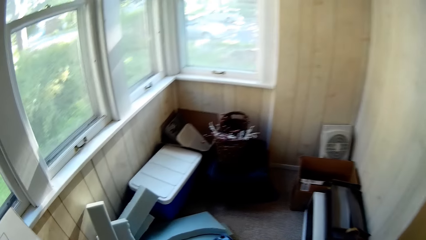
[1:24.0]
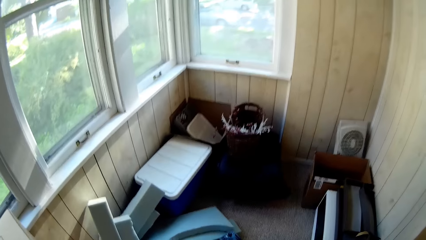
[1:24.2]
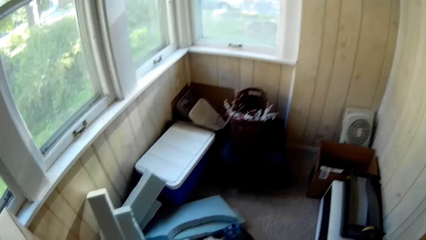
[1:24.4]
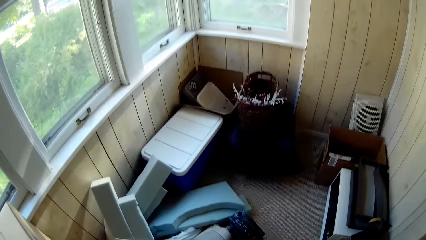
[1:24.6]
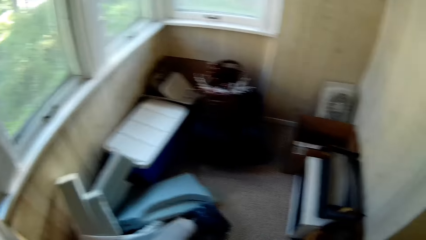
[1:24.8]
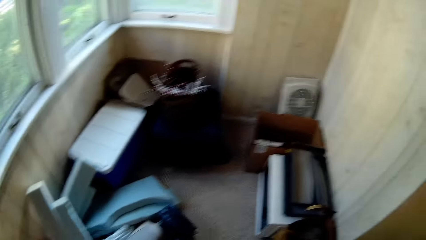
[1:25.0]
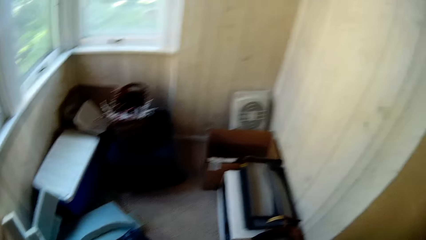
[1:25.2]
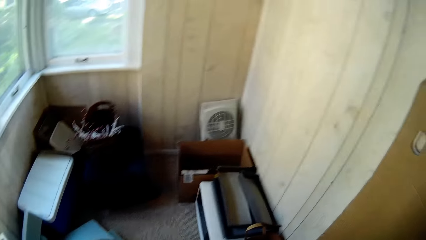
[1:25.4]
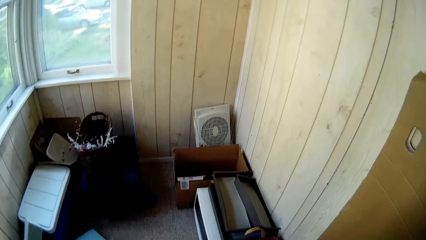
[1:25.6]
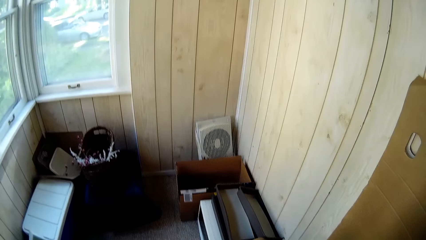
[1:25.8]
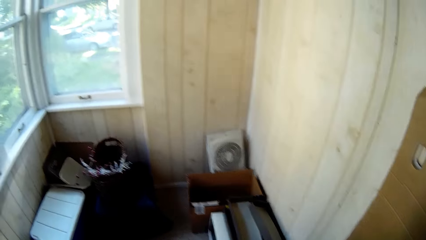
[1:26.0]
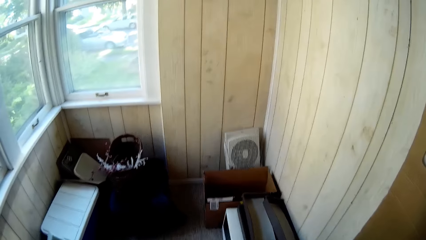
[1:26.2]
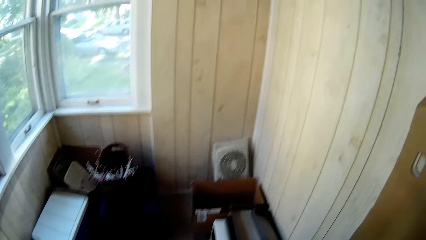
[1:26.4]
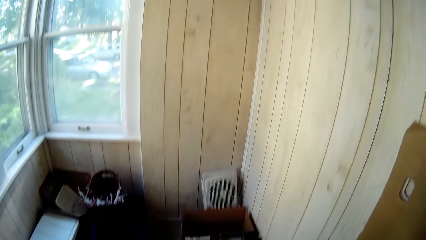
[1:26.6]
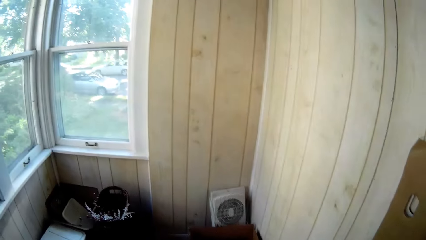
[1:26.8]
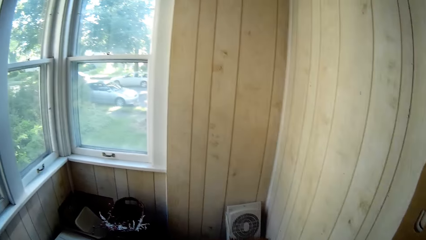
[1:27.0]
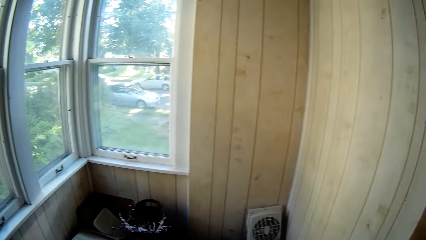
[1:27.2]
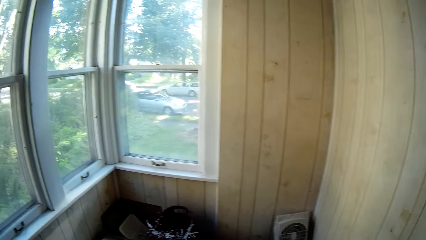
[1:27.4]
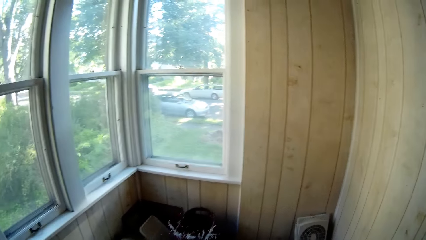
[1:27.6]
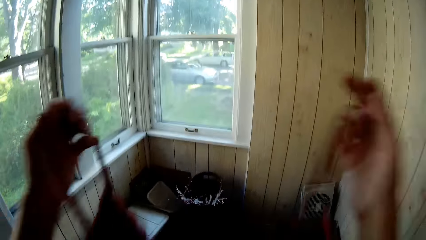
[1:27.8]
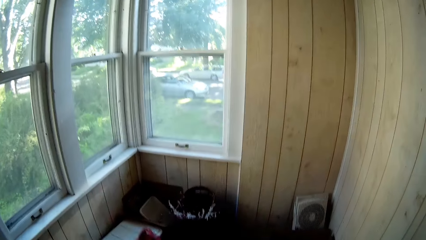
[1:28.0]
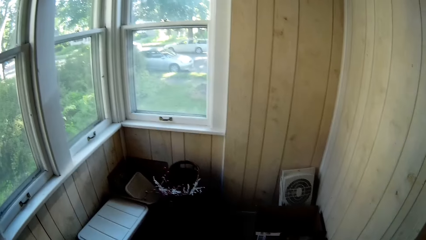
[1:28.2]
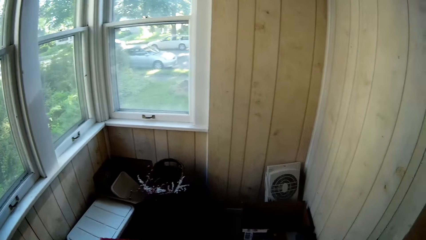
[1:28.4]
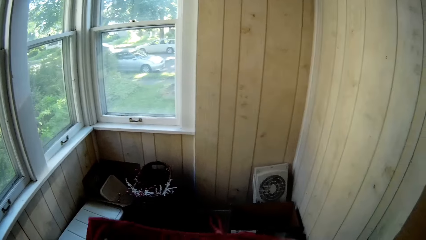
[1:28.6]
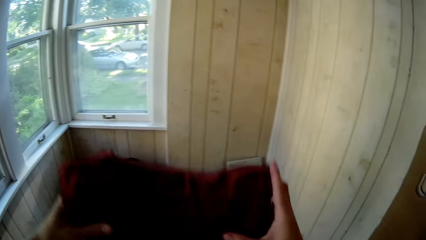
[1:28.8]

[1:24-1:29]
The camera wearer walks. They fold a red cloth with both hands.

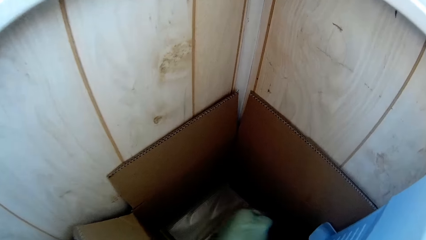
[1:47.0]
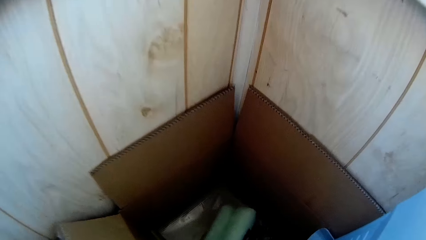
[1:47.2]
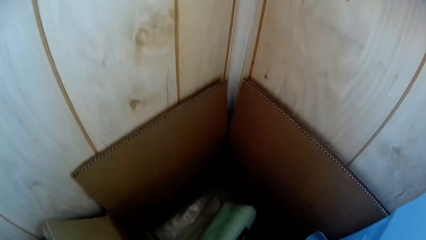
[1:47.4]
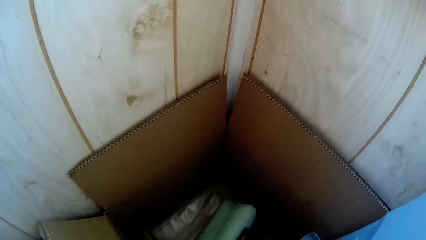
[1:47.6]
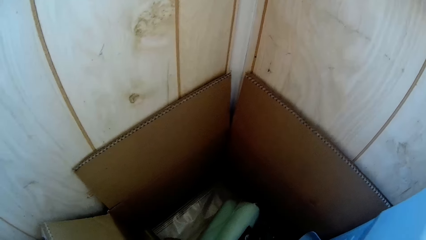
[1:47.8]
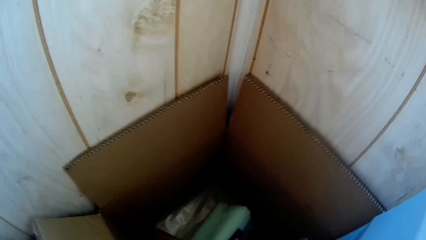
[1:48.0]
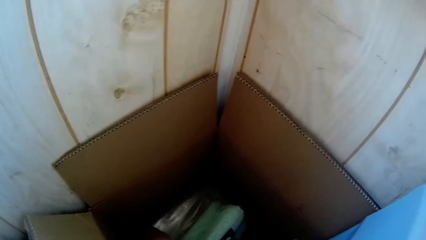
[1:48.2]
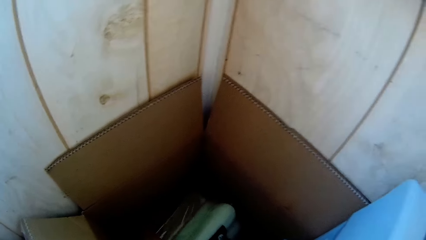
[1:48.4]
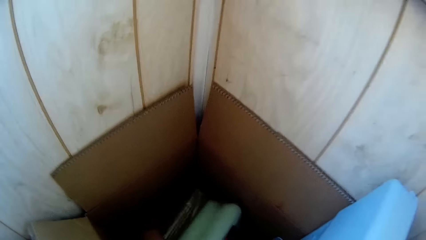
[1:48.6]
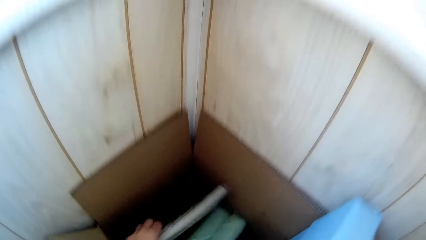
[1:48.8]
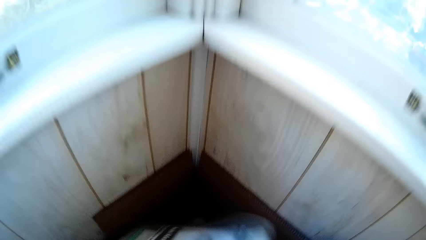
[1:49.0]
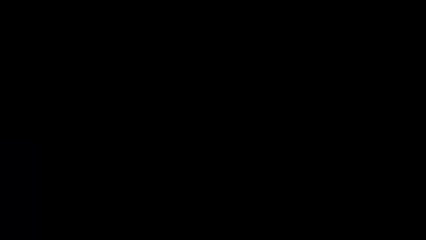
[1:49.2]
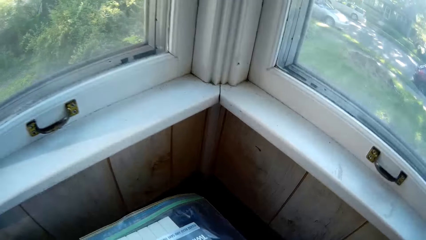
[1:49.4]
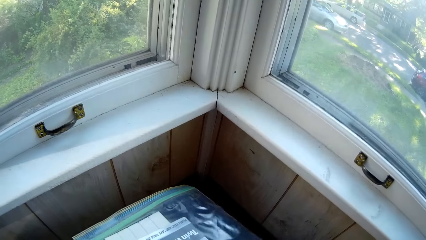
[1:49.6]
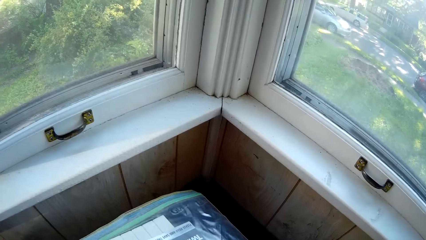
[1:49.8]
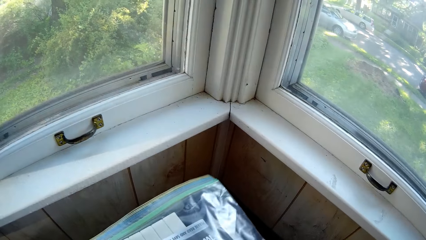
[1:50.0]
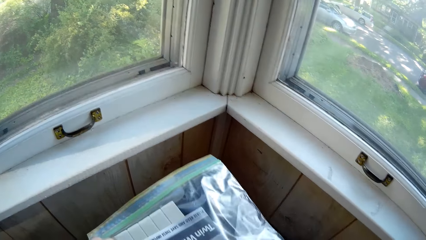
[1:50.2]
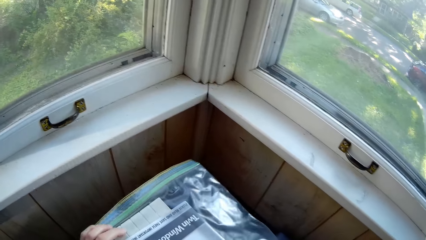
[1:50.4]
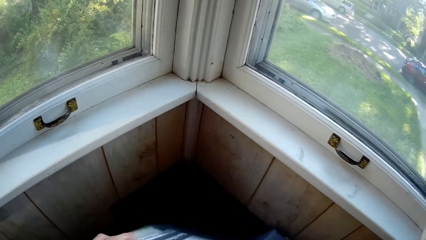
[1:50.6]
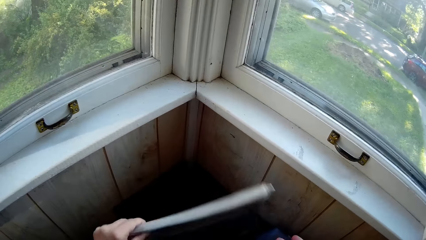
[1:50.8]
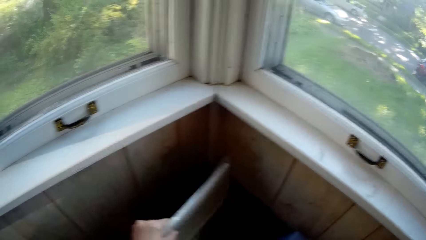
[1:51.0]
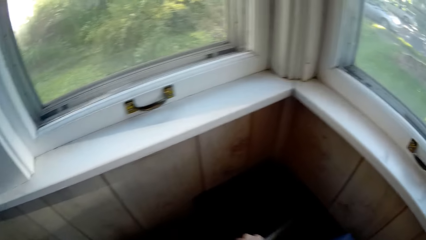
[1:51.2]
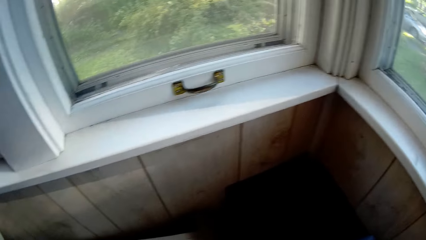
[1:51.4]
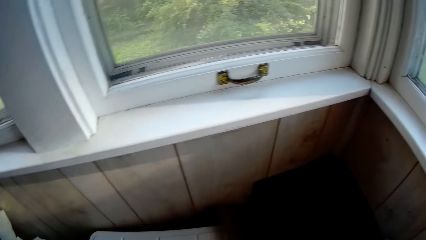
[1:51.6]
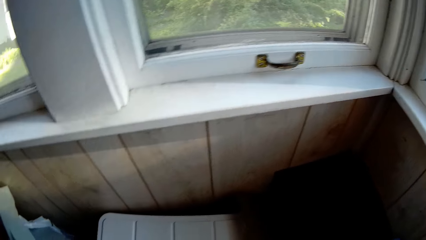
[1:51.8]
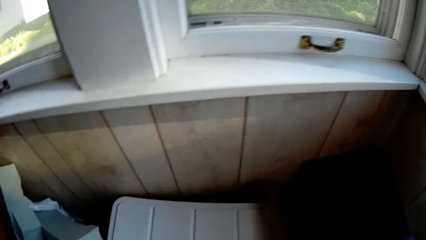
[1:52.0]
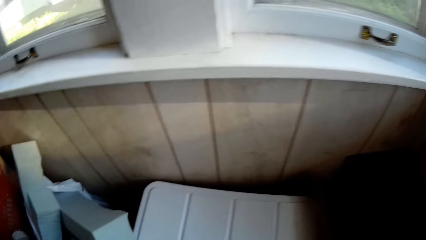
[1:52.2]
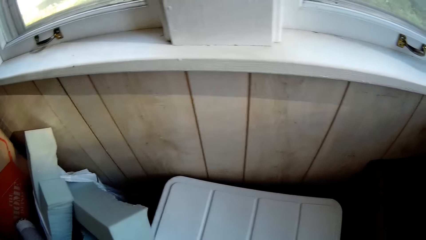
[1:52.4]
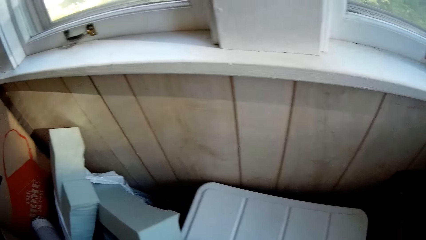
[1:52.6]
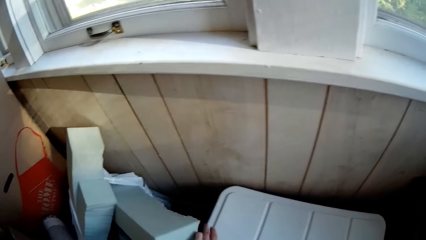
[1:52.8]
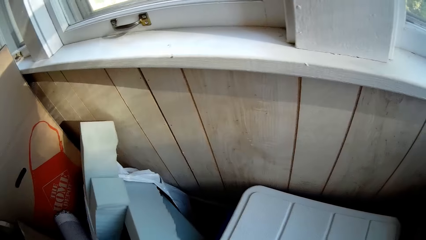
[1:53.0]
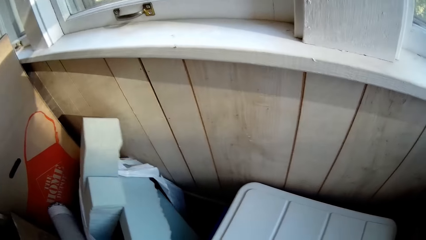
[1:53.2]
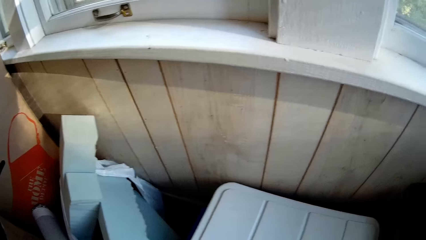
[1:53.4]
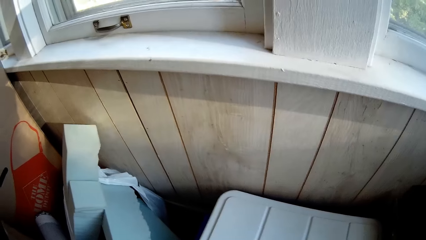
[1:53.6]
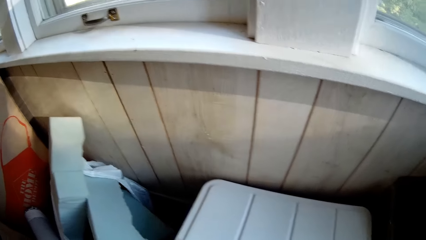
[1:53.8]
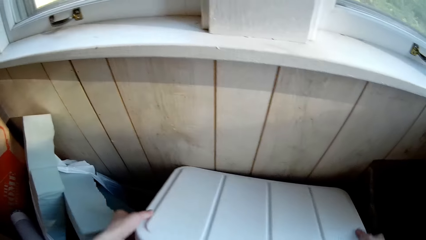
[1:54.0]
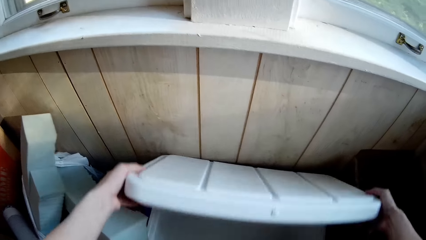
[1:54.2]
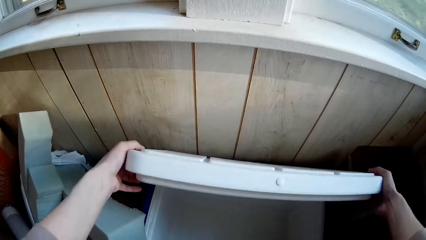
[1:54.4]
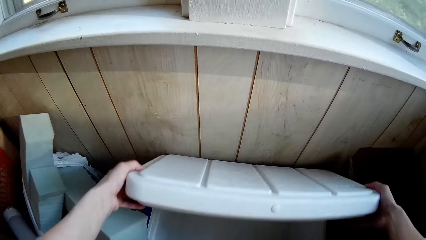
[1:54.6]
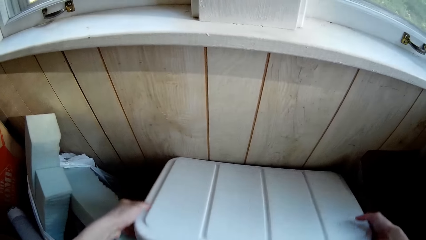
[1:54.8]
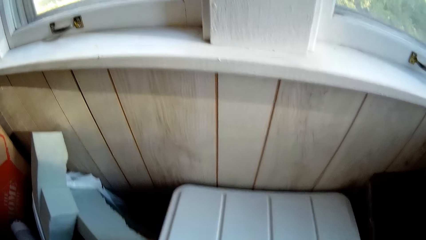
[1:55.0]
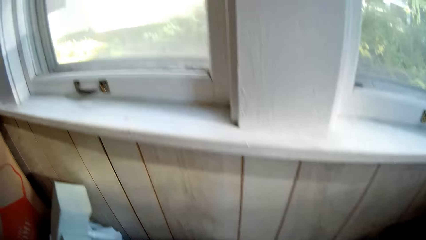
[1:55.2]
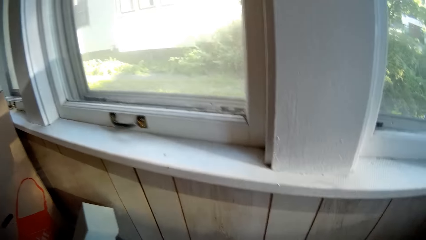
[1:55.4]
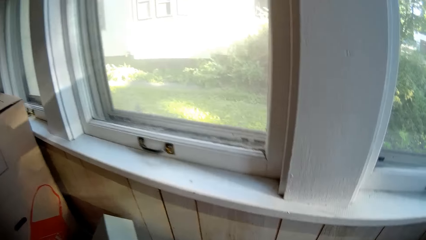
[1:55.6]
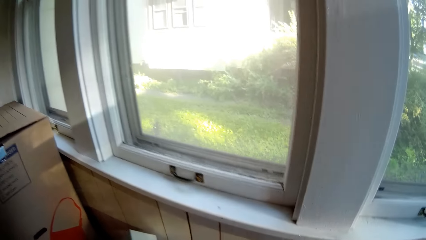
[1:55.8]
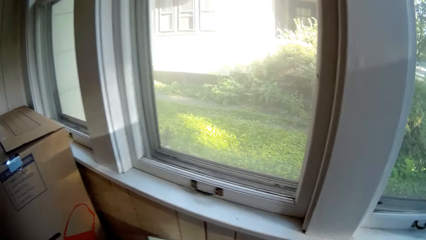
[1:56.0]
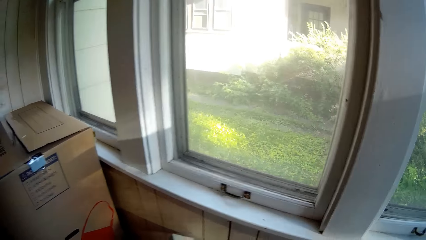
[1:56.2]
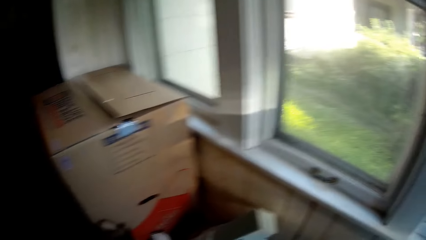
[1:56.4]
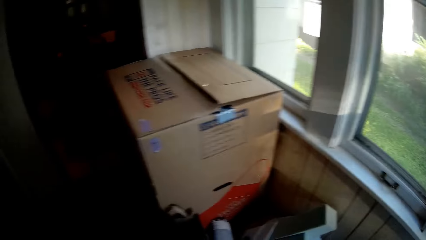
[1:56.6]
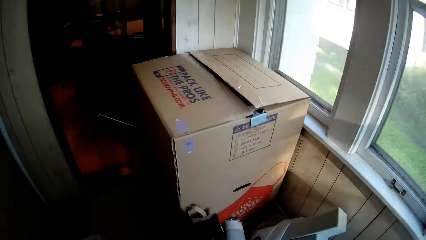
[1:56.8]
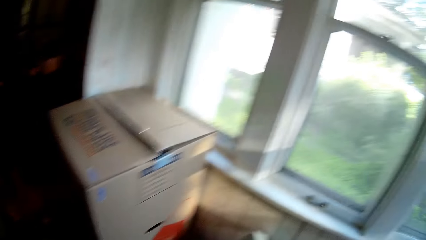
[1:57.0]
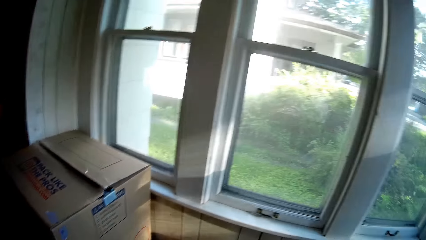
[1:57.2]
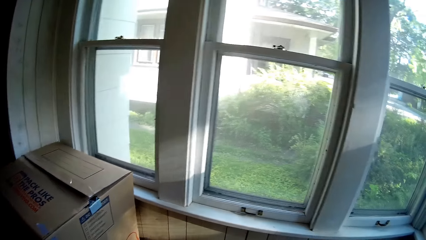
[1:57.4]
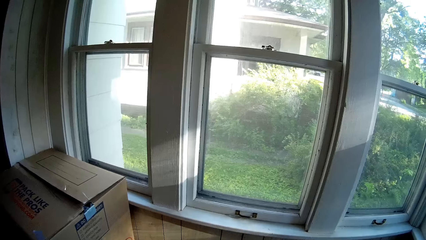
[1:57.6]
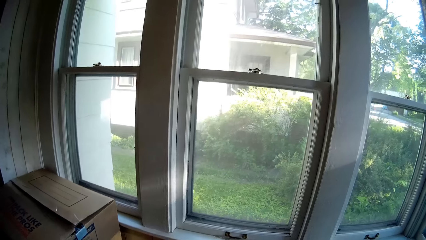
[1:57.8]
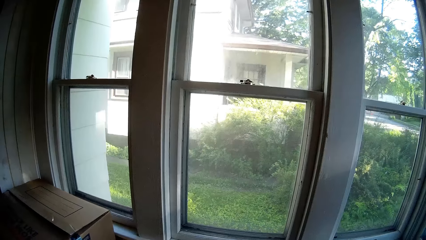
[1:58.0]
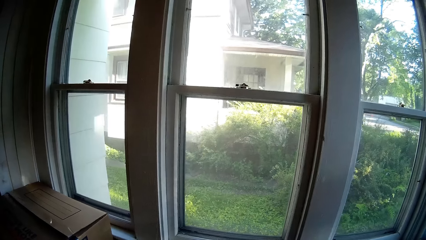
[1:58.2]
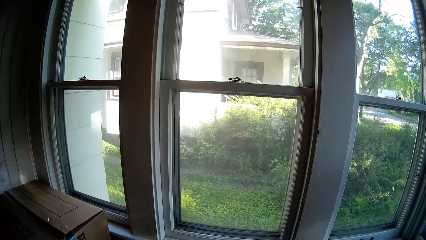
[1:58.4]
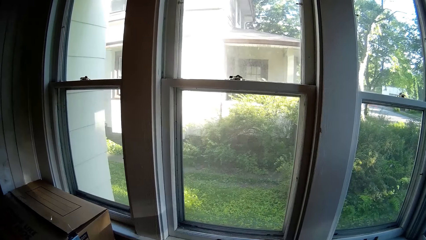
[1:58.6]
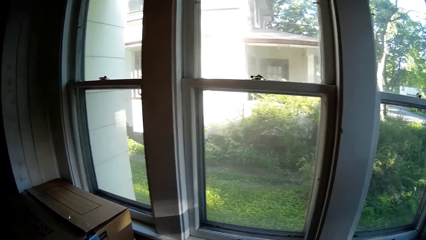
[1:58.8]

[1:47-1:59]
The camera wearer pulls out a book from the box on the floor with his left hand. He drops the book into the box on the floor with his left hand. He moves a foam in a nylon on the floor with his left hand. He looks around. He opens the lid of a cooler on the floor with both hands. He closes the lid of the cooler on the floor with both hands.
